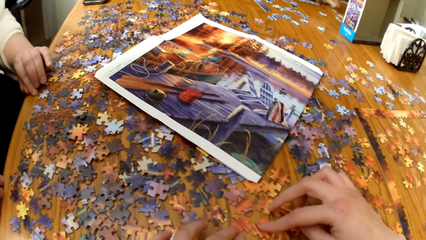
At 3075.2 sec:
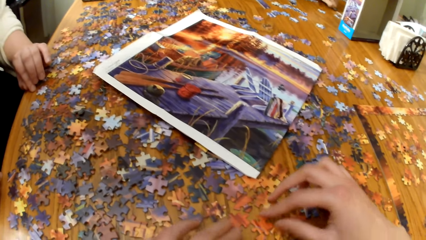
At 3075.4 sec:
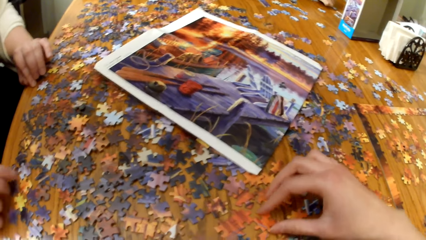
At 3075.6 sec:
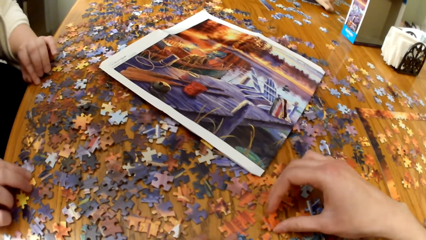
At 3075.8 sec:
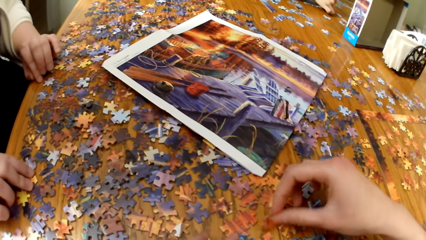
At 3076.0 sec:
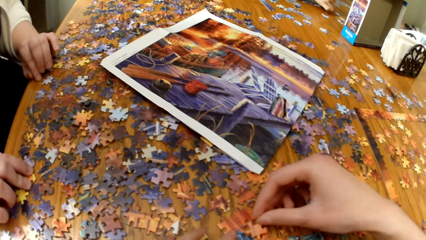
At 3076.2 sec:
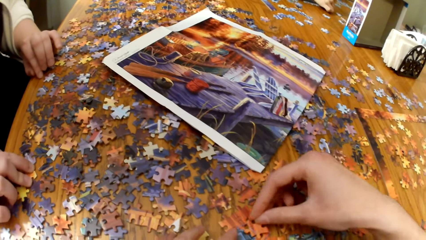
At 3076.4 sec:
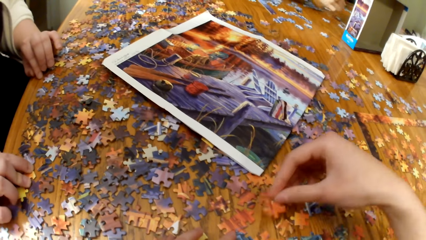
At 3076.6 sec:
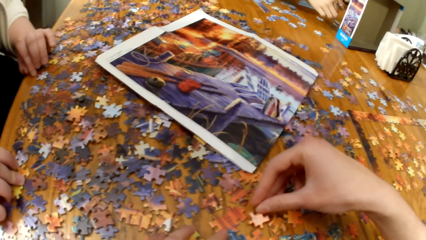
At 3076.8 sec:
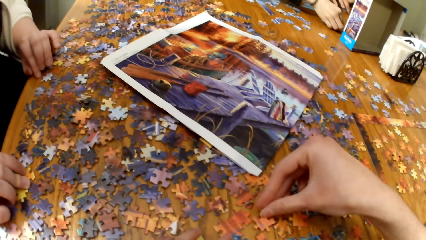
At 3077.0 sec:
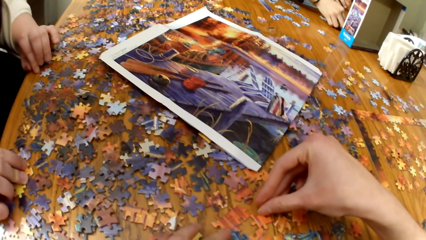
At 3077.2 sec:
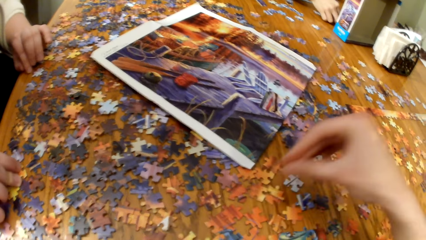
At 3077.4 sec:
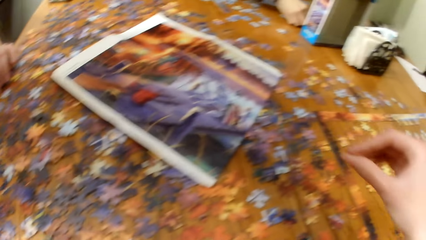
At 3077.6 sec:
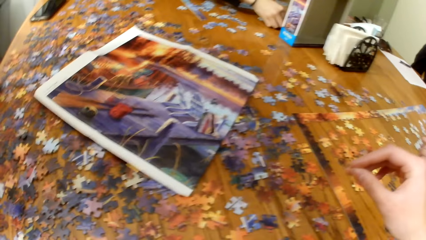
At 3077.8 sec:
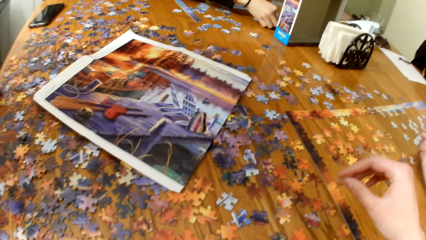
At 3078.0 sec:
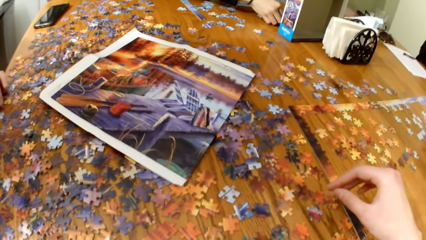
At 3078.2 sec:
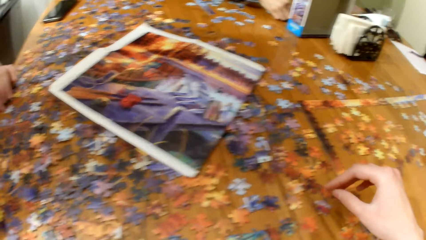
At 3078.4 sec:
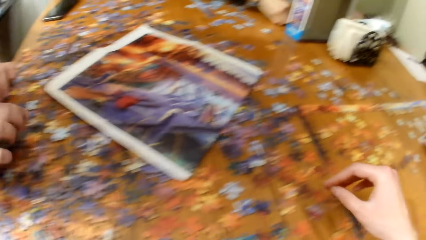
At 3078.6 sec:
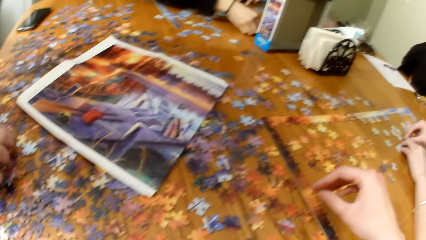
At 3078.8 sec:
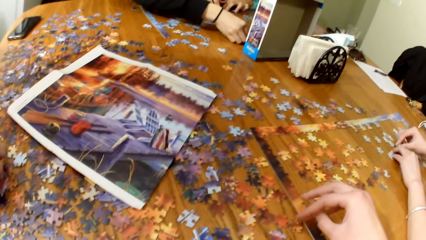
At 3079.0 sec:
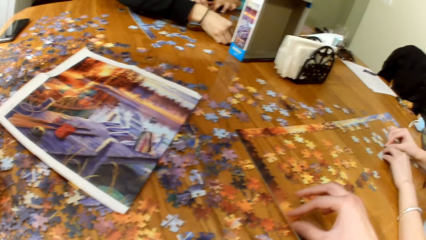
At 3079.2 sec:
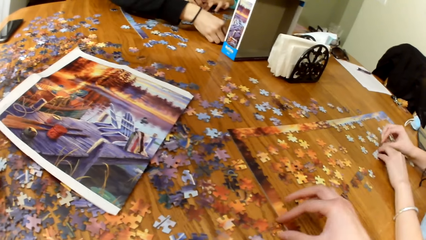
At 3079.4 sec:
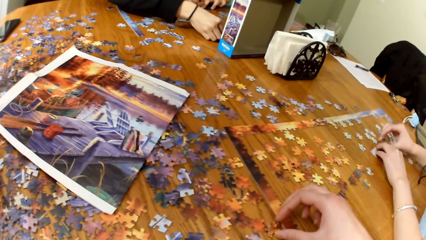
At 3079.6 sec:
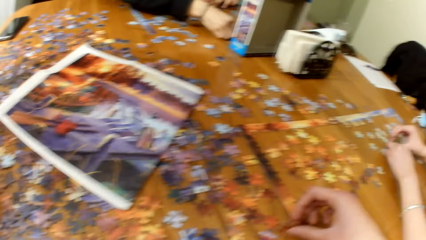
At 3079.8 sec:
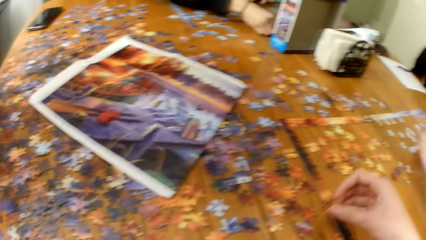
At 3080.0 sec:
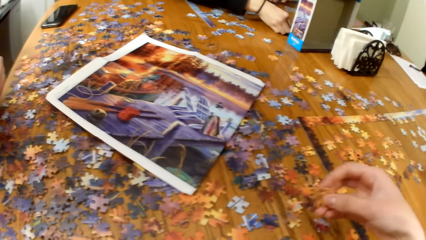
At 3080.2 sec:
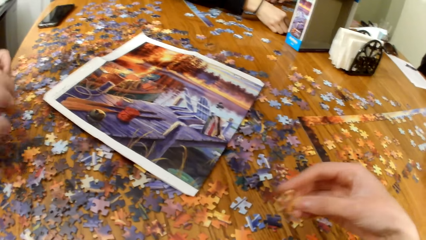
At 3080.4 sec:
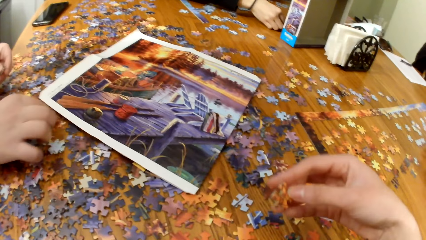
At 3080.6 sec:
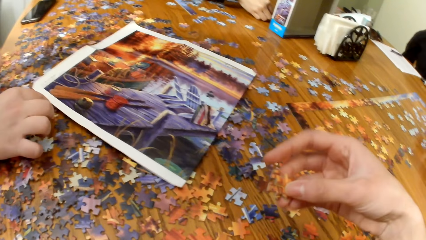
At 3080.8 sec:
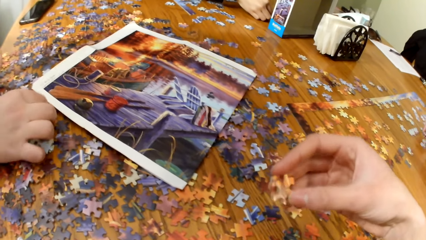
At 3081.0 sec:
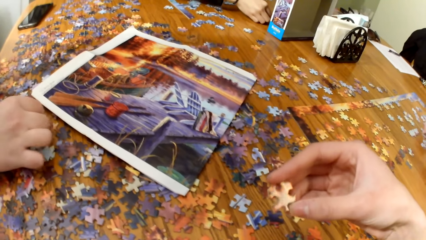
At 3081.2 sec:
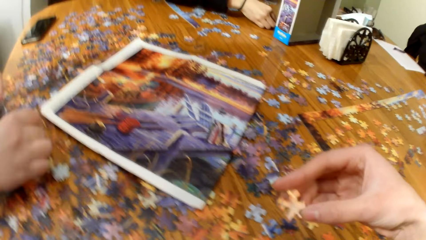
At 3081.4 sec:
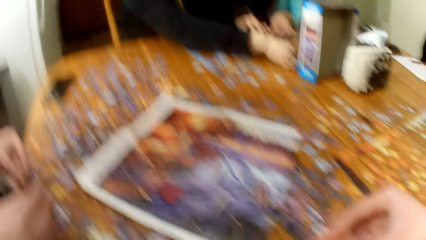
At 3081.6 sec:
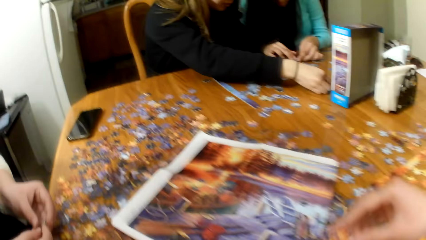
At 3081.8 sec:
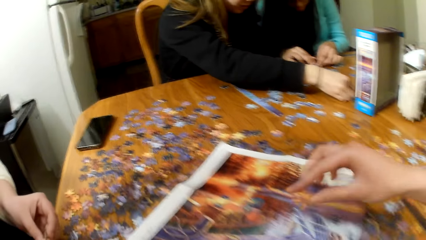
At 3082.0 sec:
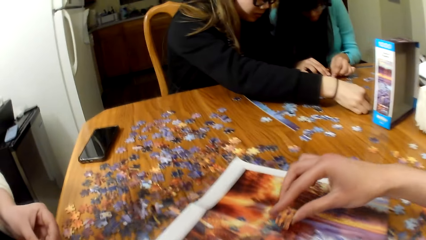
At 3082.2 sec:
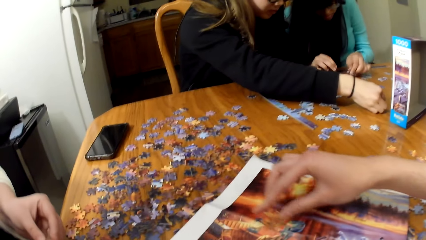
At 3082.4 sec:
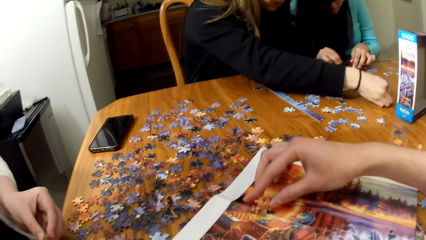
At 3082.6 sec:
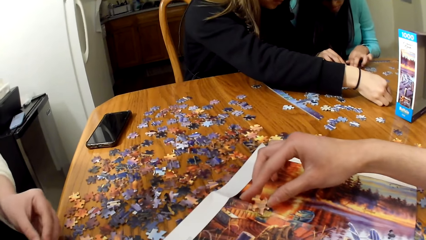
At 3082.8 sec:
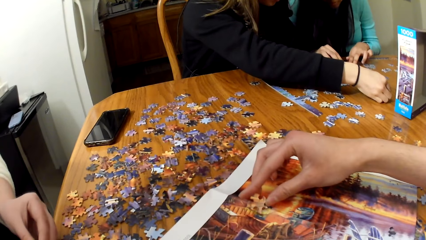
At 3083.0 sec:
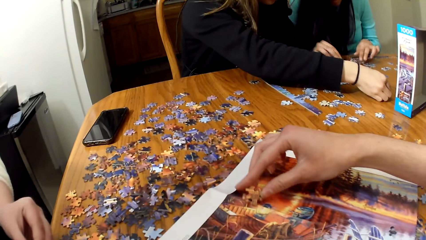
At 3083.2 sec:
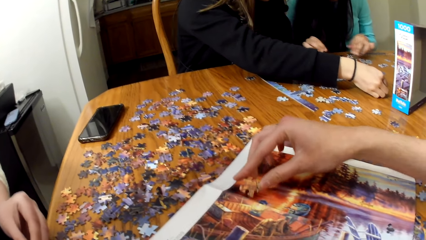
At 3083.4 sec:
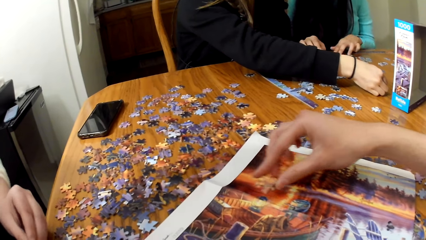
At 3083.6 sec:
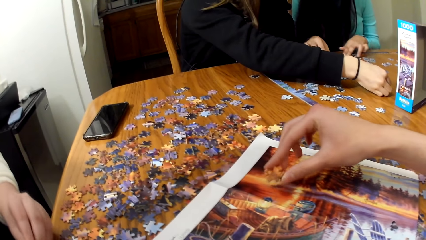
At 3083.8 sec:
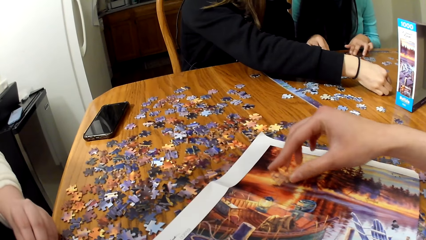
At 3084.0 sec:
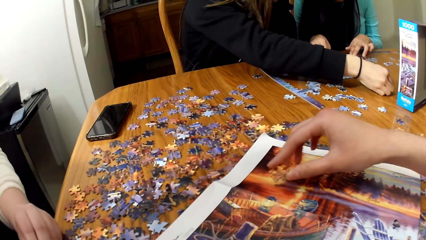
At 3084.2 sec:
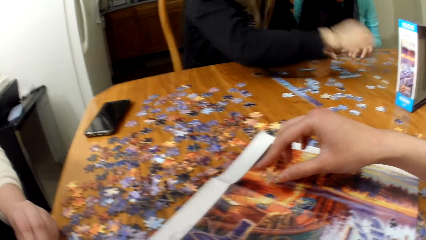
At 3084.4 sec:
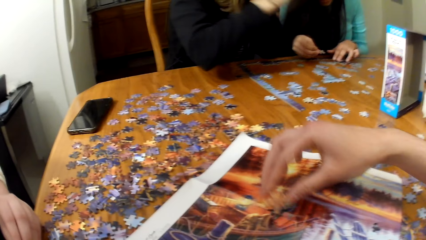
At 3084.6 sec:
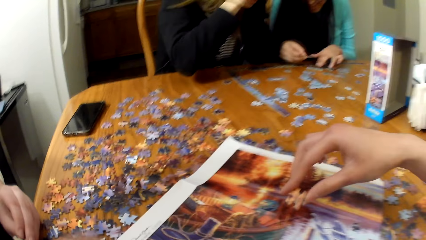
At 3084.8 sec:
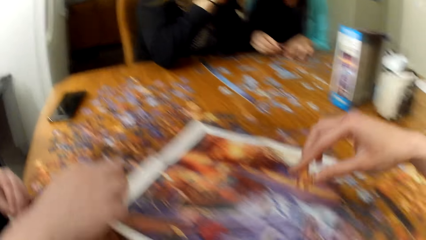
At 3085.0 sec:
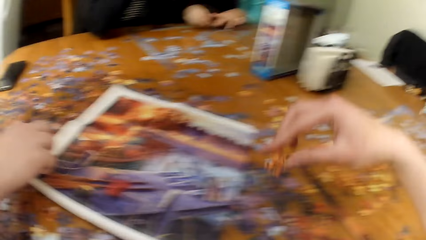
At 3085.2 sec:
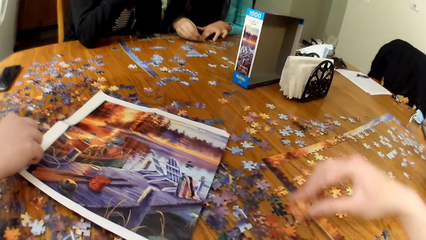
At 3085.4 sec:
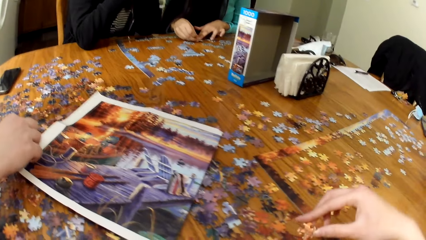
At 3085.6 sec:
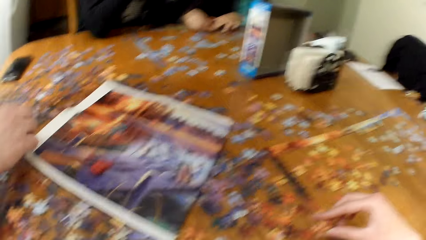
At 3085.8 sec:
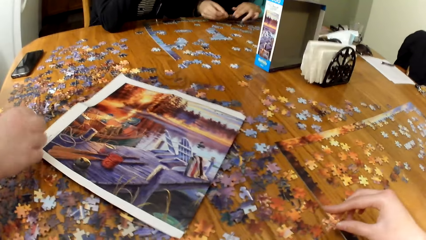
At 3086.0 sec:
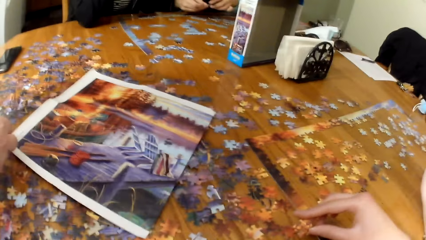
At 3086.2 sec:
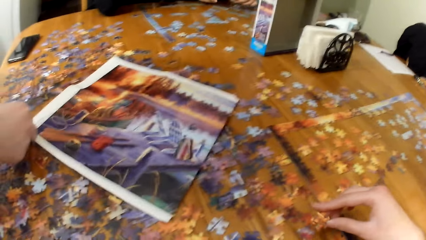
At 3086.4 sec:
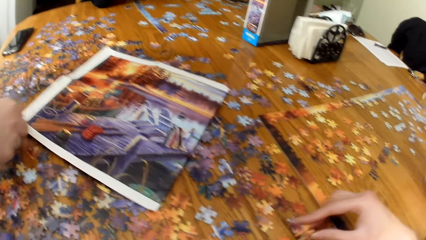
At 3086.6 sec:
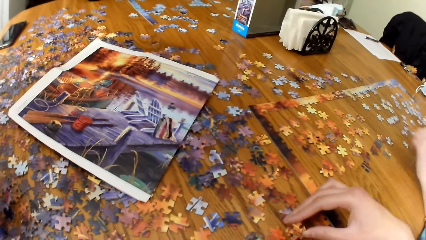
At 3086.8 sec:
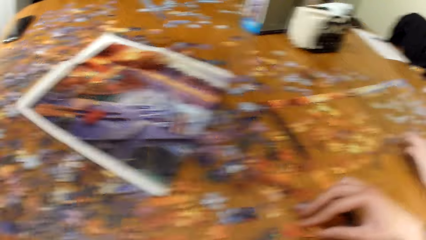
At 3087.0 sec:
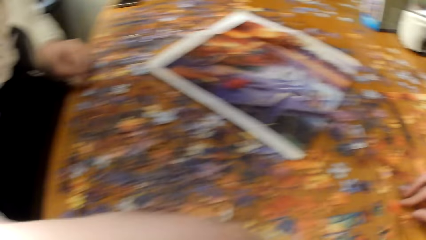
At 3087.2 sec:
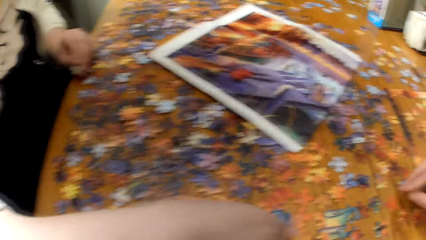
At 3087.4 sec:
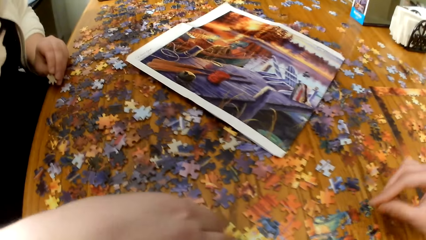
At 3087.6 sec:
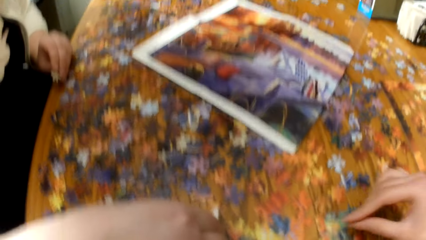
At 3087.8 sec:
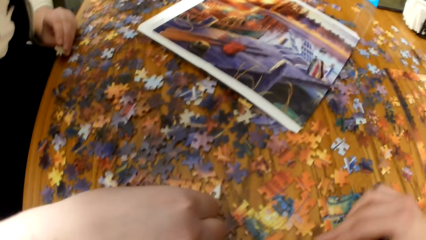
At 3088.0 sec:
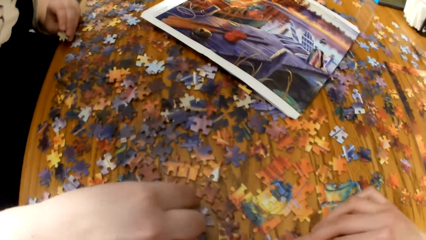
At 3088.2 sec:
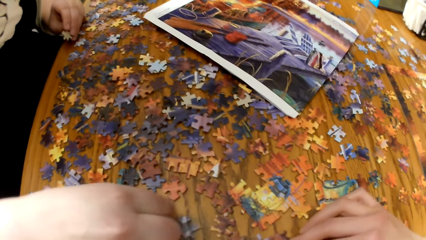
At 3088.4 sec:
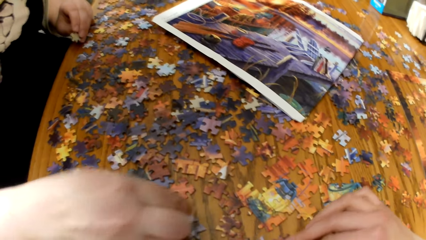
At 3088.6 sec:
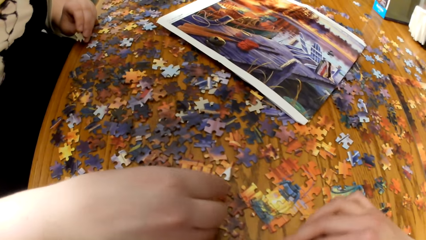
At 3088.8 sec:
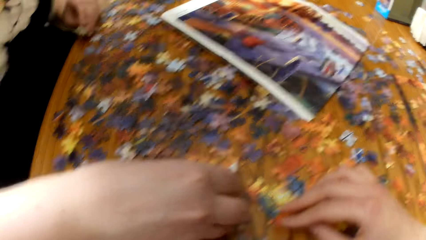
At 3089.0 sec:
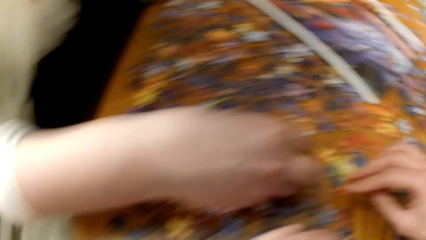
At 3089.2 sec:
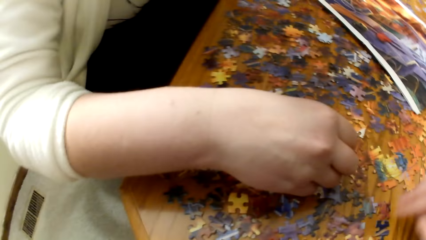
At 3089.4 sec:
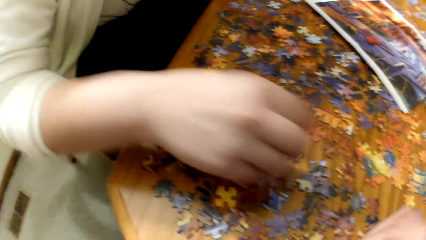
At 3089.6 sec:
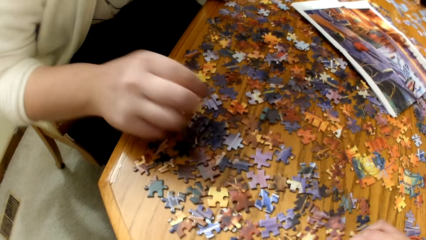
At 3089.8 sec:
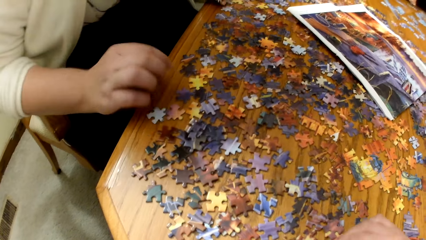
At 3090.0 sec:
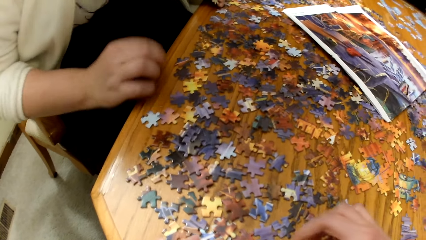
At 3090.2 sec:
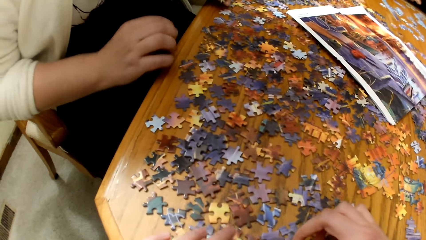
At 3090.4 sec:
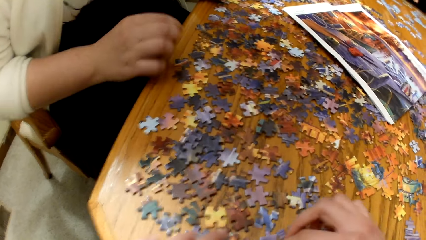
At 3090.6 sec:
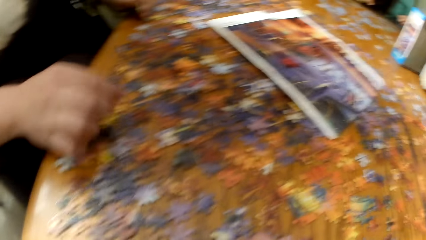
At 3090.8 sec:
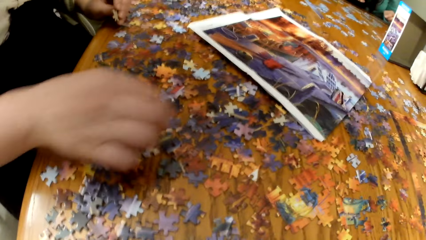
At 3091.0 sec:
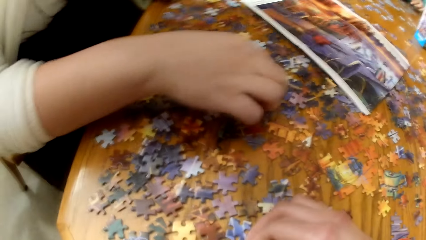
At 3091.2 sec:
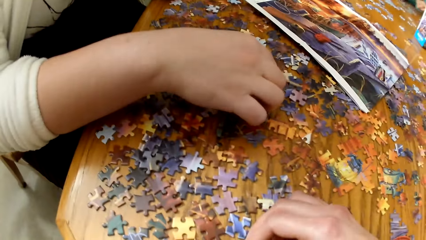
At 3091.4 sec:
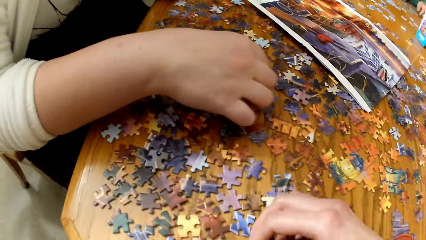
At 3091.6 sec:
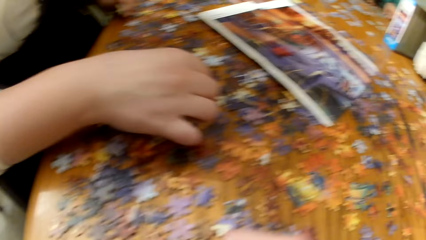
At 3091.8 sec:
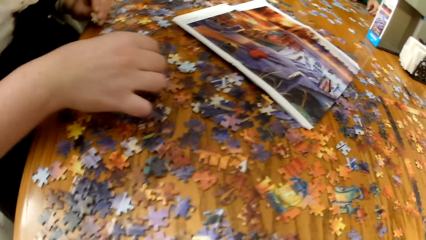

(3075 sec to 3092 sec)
The camera wearer plays the jigsaw puzzle. They place the jigsaw puzzle piece on the table. A lady plays the jigsaw puzzle.
